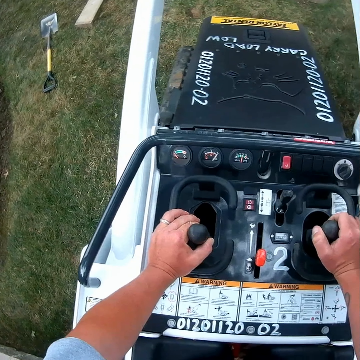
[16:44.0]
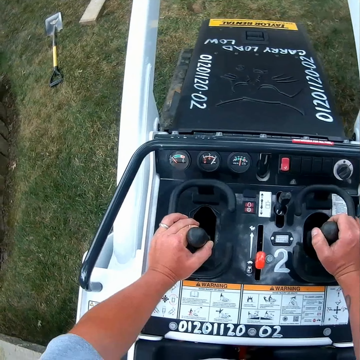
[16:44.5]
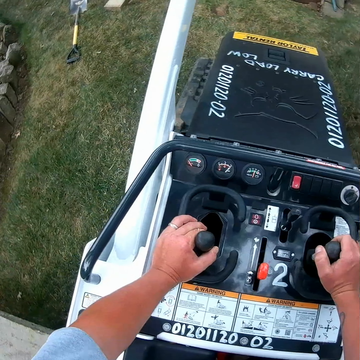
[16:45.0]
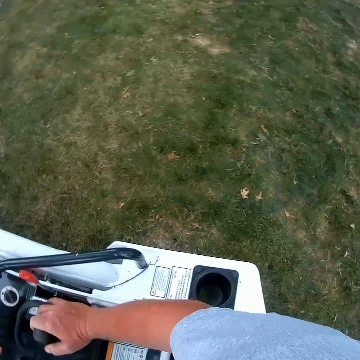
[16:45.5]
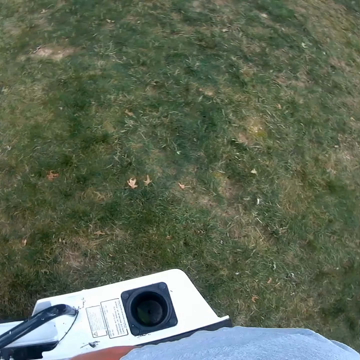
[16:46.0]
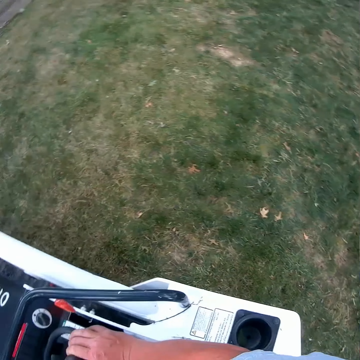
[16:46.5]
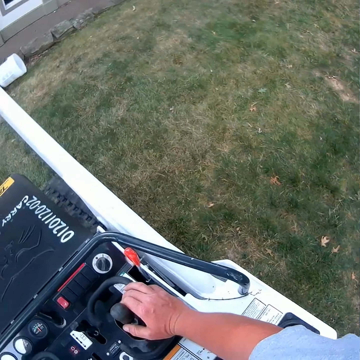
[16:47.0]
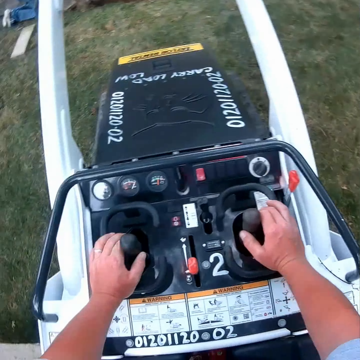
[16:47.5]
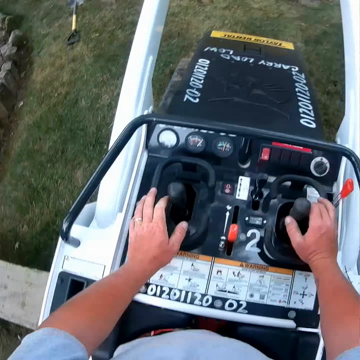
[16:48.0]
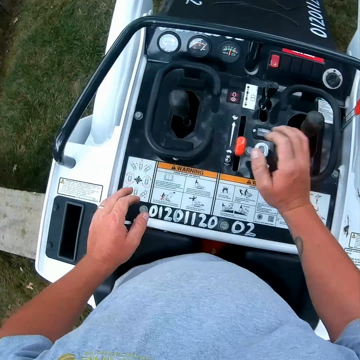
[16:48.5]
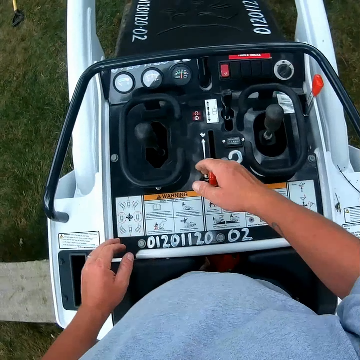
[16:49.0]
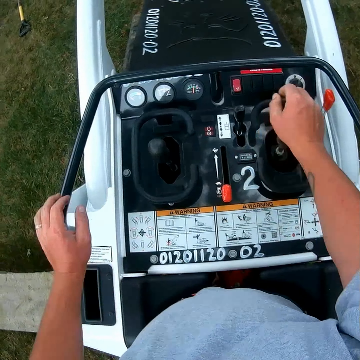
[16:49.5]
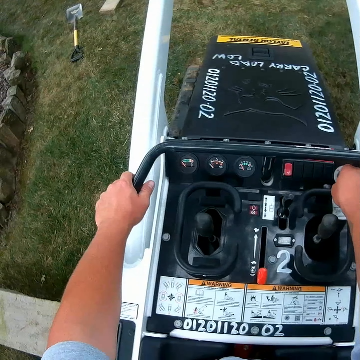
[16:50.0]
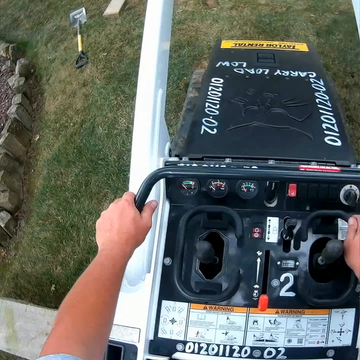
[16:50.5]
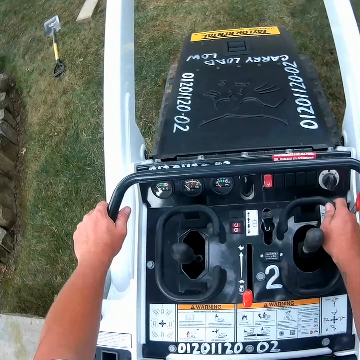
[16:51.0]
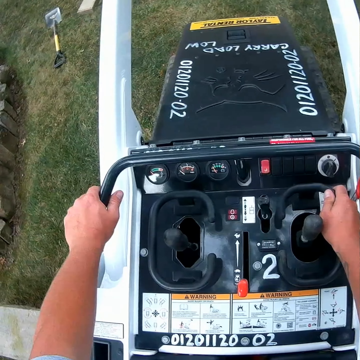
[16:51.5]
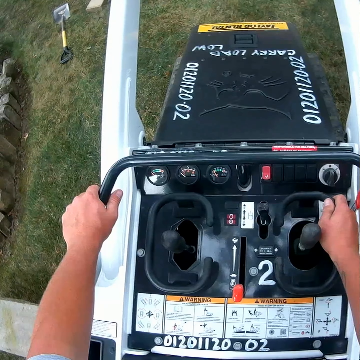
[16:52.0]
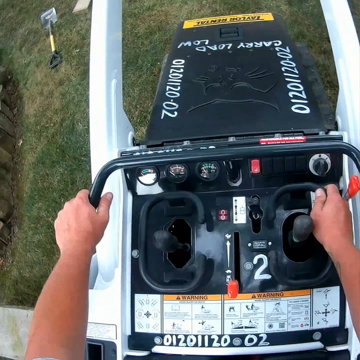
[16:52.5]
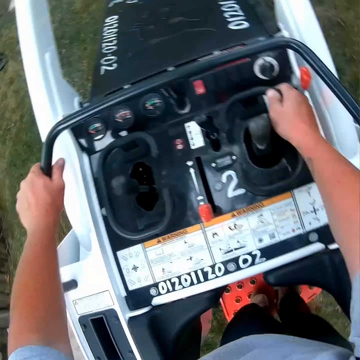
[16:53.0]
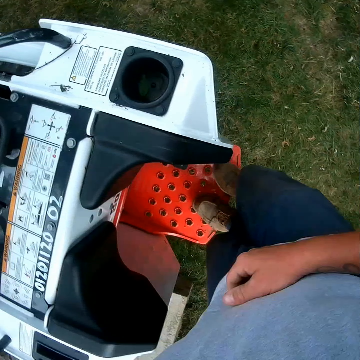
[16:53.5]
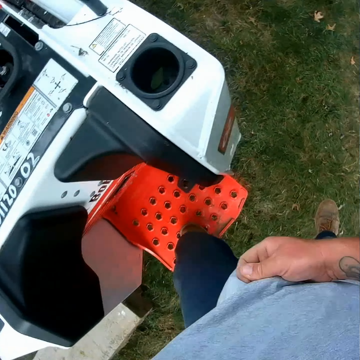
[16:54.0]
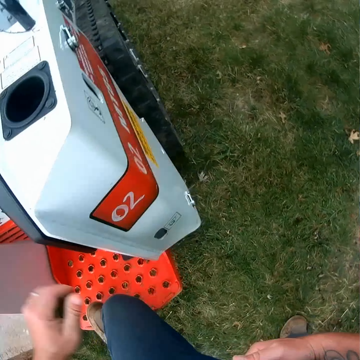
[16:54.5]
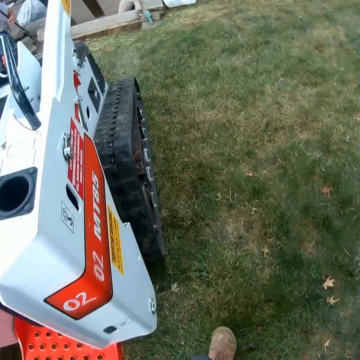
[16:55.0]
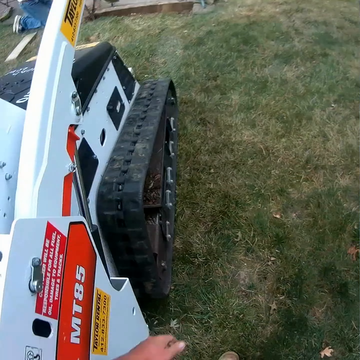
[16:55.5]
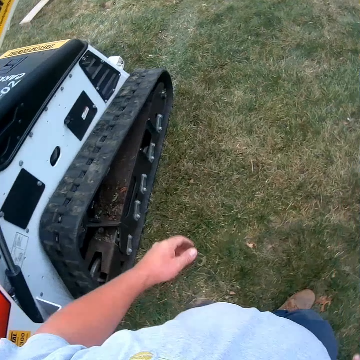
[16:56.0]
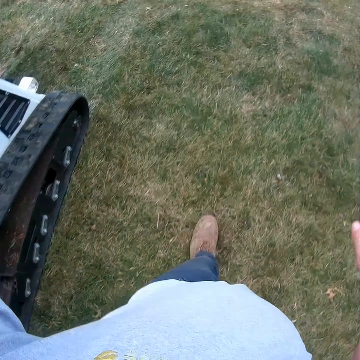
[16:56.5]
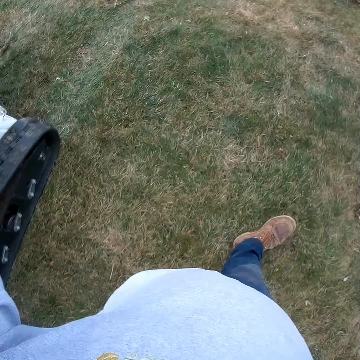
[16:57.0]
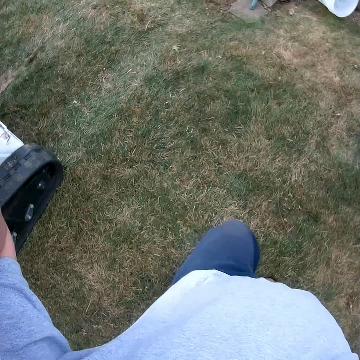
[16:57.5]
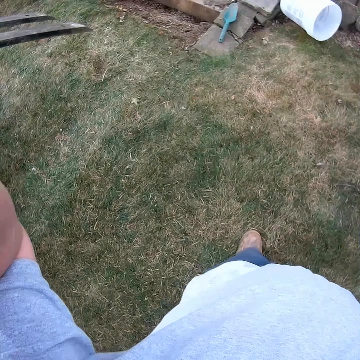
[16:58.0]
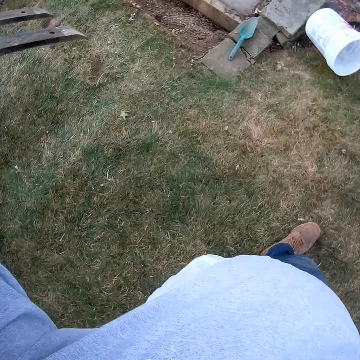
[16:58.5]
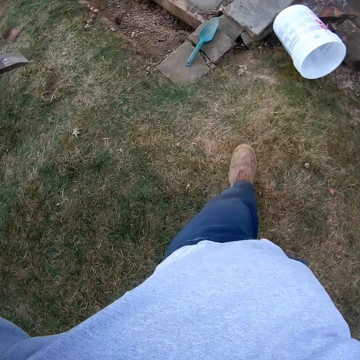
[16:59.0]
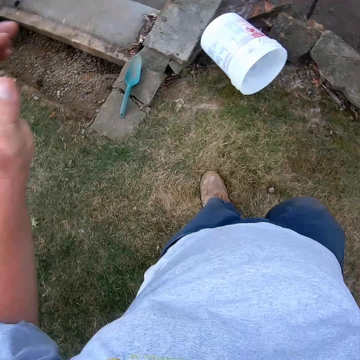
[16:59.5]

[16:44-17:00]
The camera wearer drives the tractor. They look on the ground. They leave the gear. They pull the handbrake. They hold on the tractor. They stop to operate the forklift. They alight from the tractor. They walk on the field in the compound.

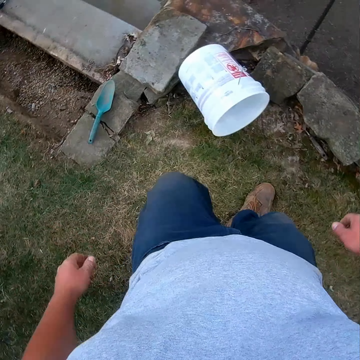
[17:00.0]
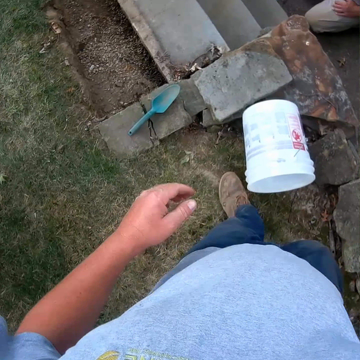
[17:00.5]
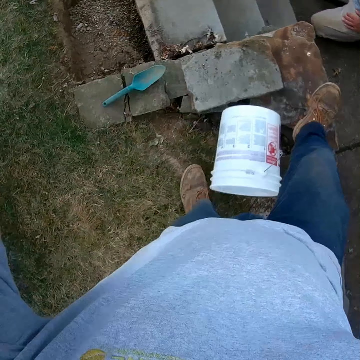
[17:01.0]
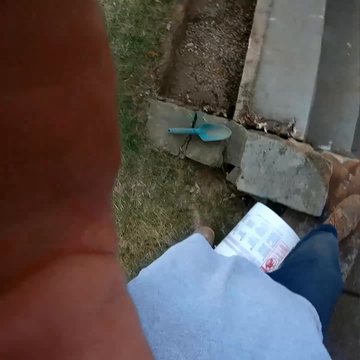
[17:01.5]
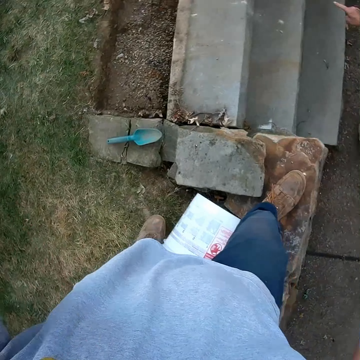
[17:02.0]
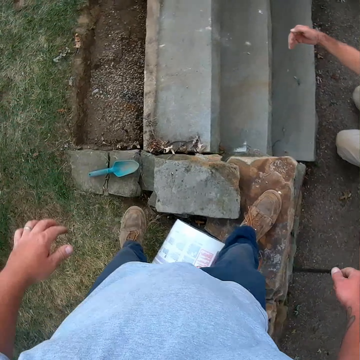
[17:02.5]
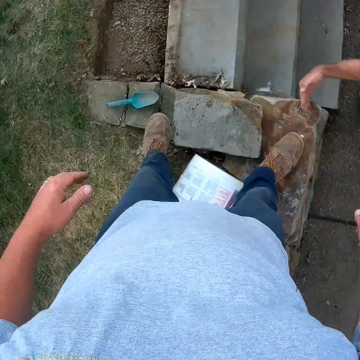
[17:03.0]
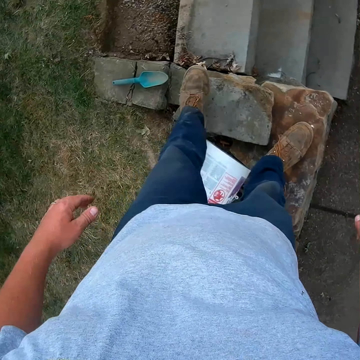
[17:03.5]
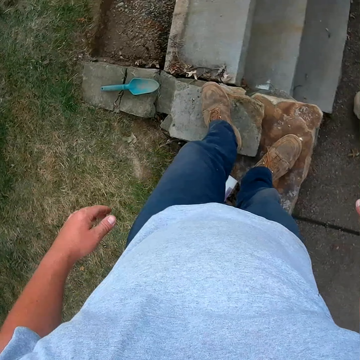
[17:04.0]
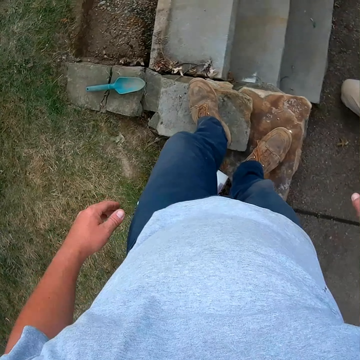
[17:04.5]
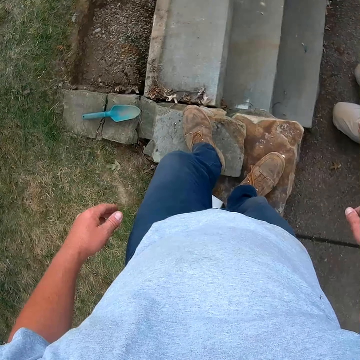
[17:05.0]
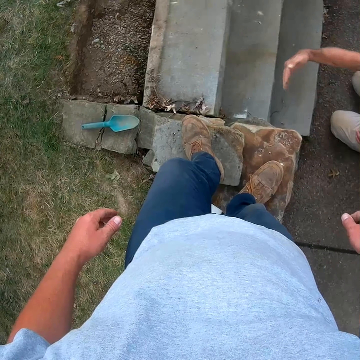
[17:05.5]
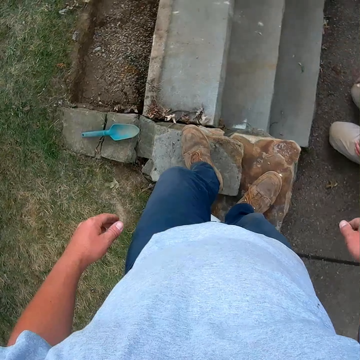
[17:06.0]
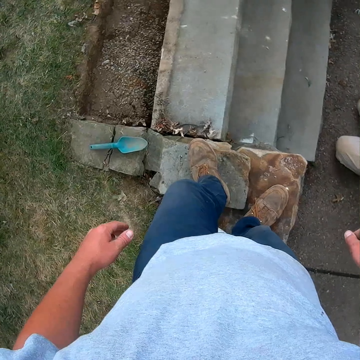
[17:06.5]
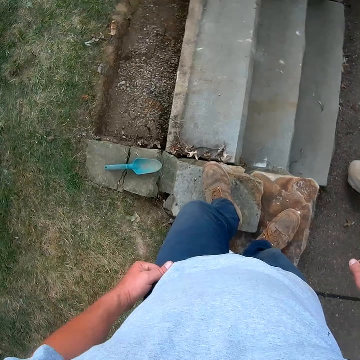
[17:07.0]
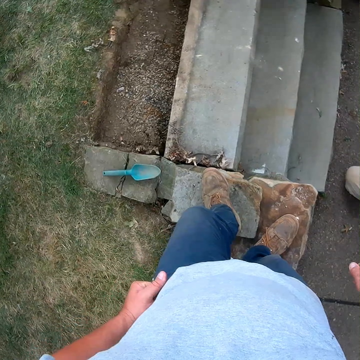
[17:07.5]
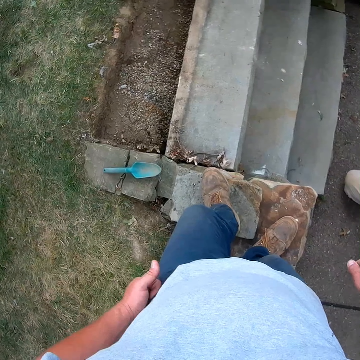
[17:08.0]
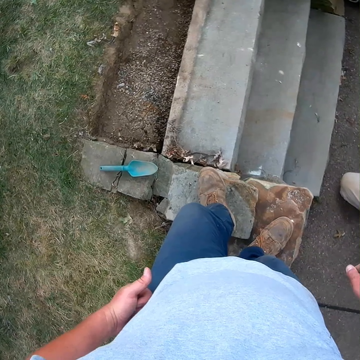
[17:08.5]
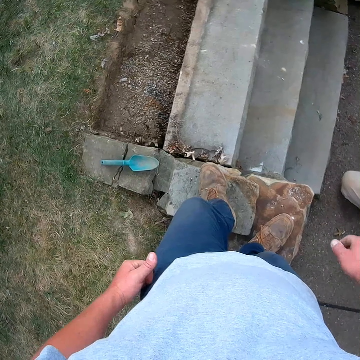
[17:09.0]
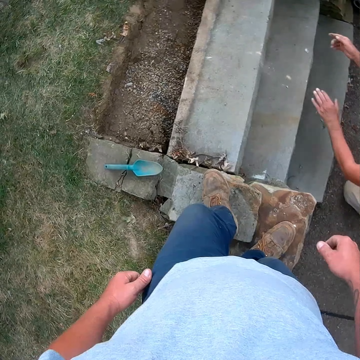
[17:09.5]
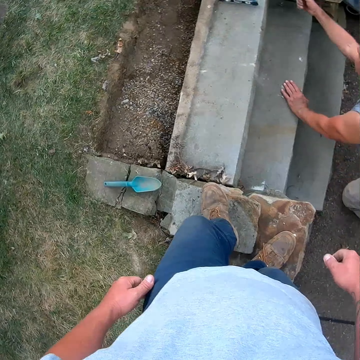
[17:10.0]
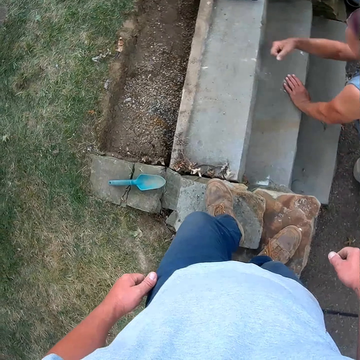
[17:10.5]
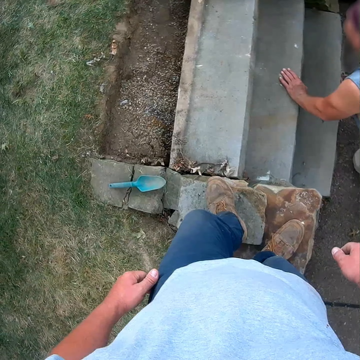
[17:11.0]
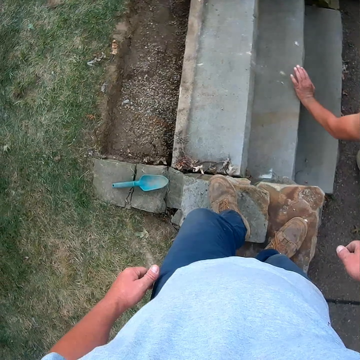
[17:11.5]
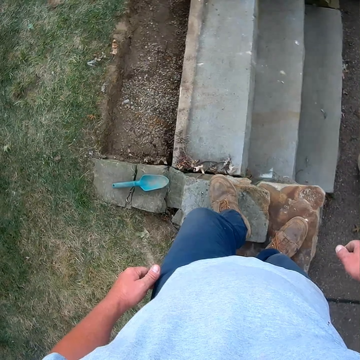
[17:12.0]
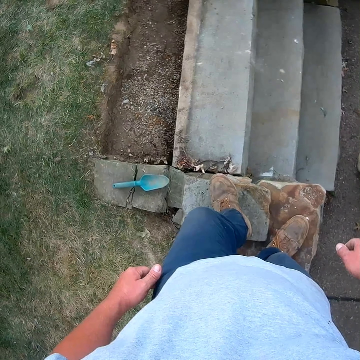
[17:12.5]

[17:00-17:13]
The camera wearer converses with a man. They stand on the stone. The man kneels on the ground and places the hand on the concrete stone.

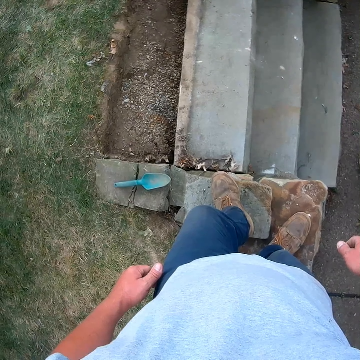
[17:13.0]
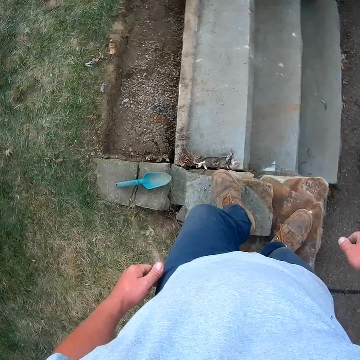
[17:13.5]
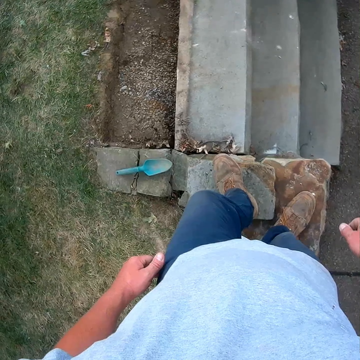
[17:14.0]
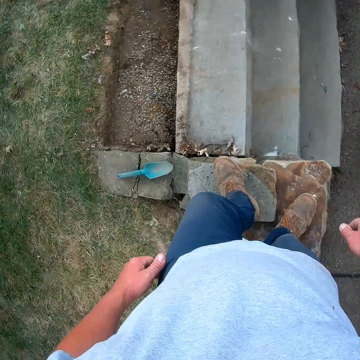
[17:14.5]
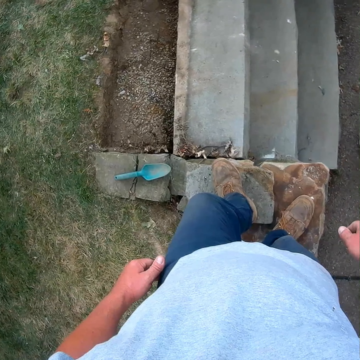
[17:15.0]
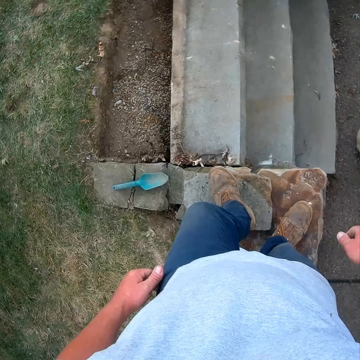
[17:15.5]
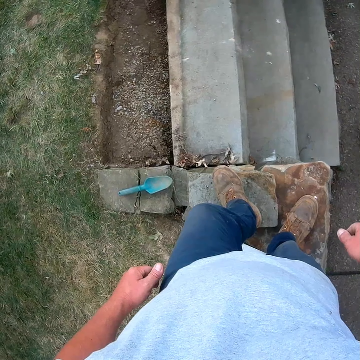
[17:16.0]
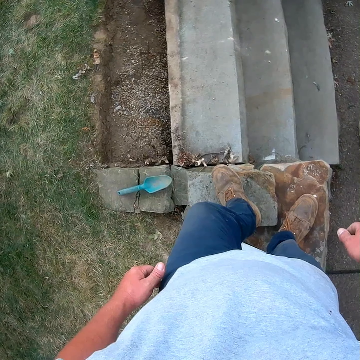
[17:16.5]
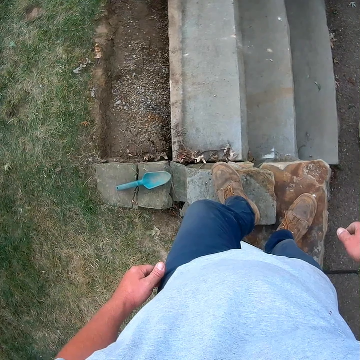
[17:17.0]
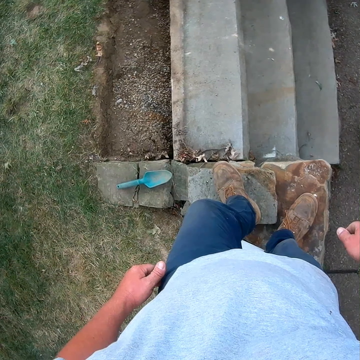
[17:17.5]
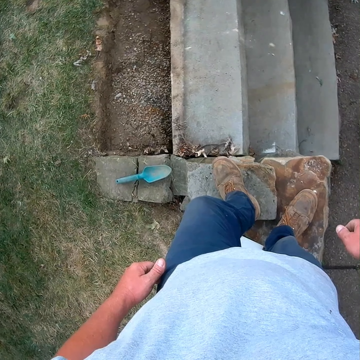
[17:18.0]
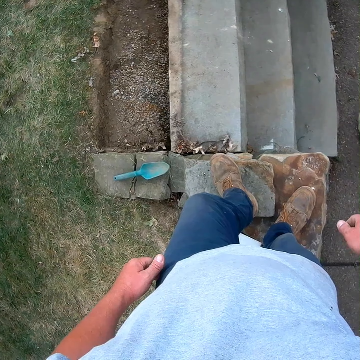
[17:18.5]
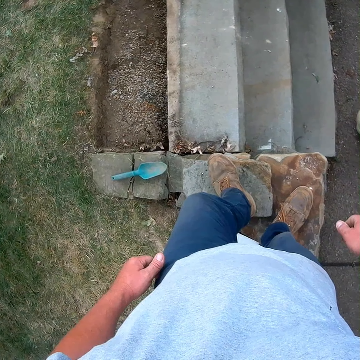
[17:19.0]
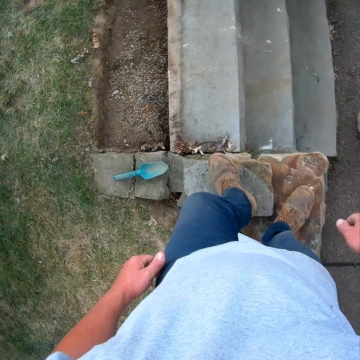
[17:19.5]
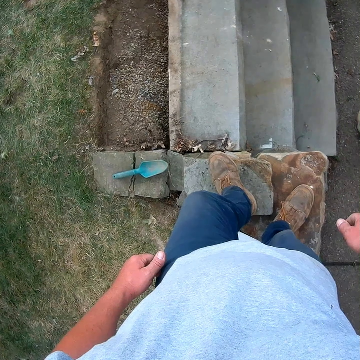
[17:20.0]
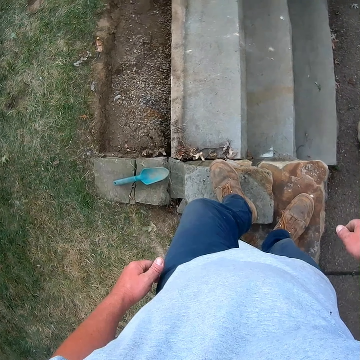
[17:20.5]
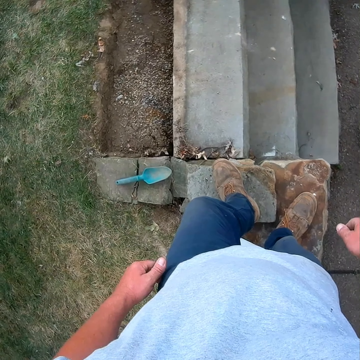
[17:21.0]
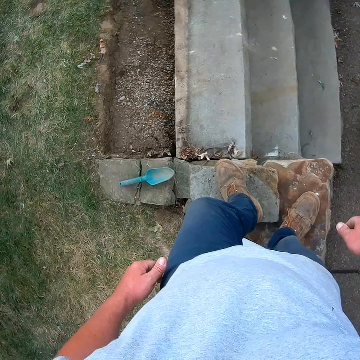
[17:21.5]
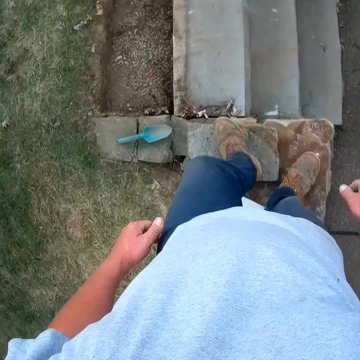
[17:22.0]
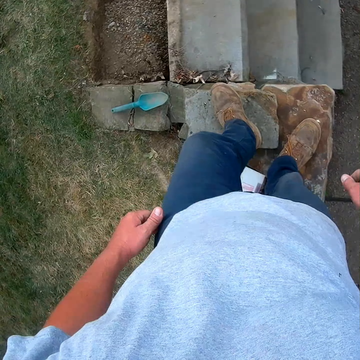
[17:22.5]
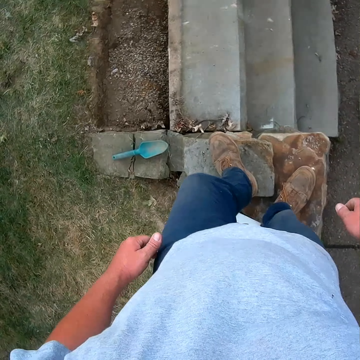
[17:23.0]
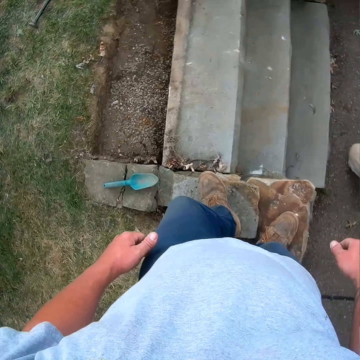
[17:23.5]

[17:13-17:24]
The camera wearer looks on the ground.
